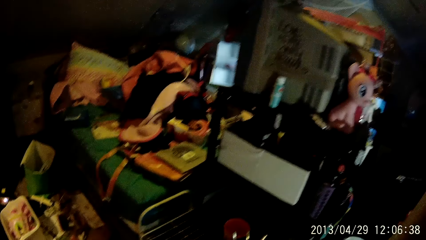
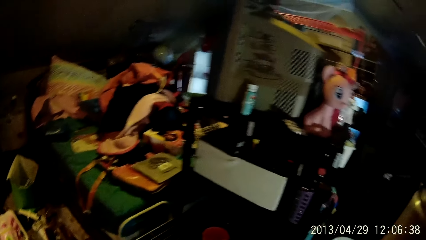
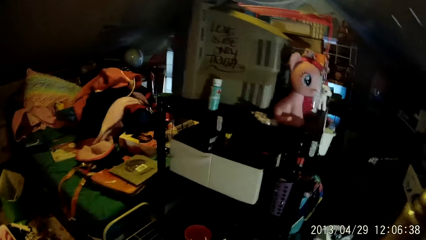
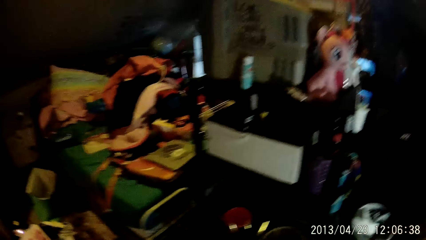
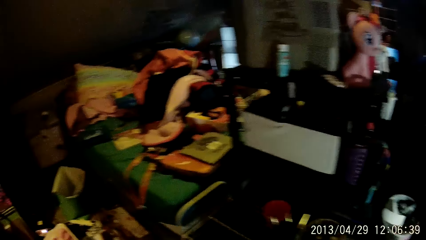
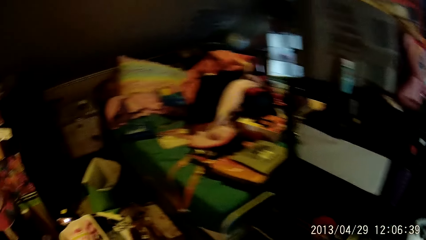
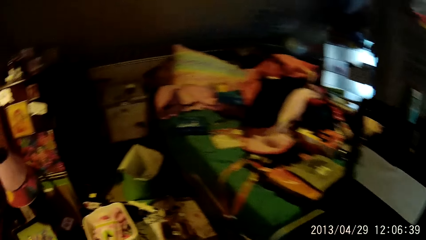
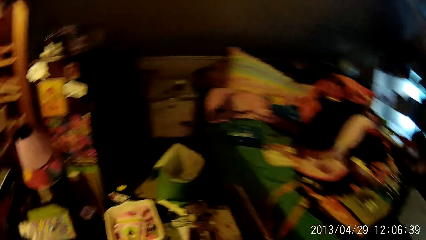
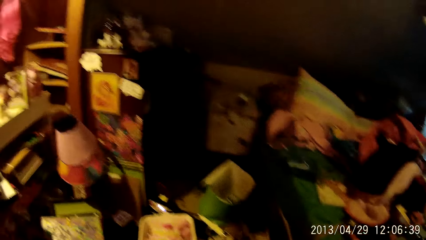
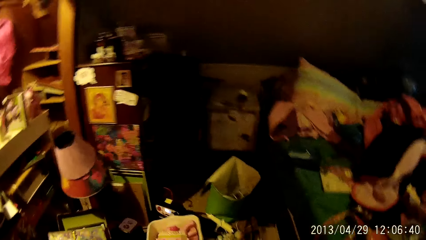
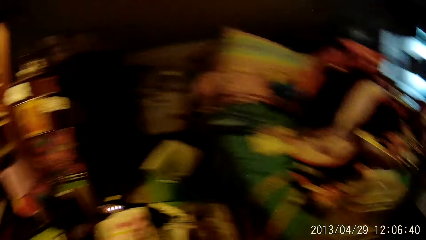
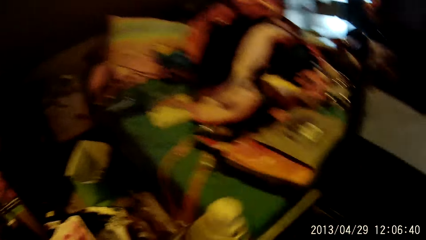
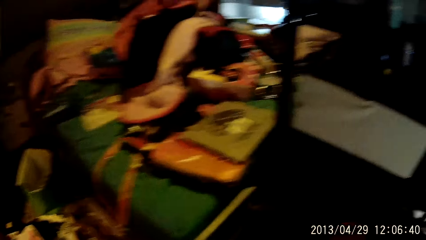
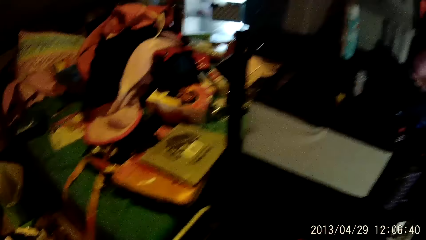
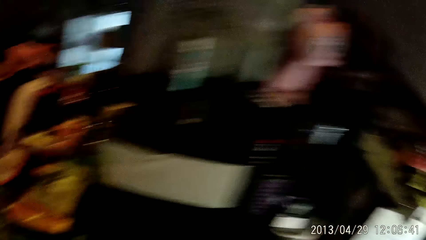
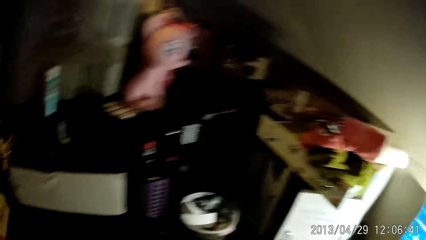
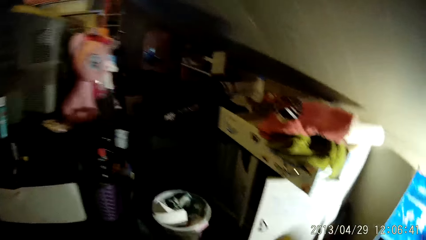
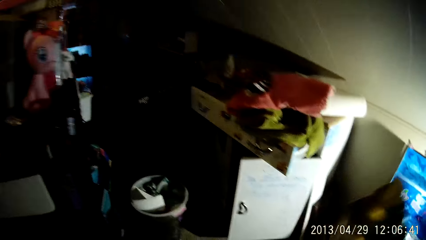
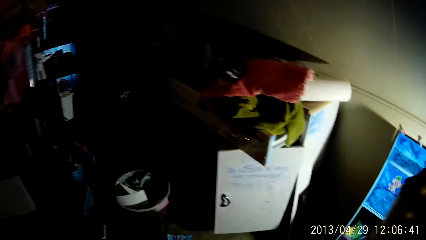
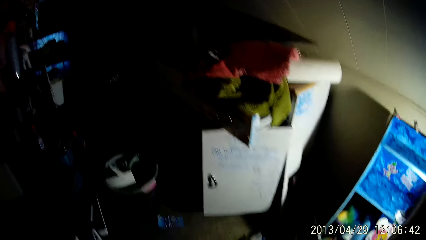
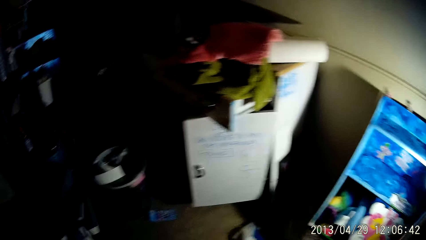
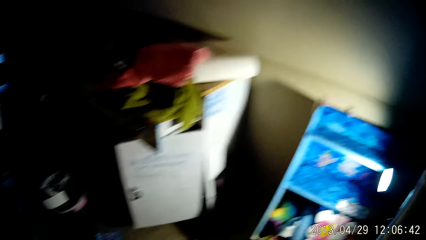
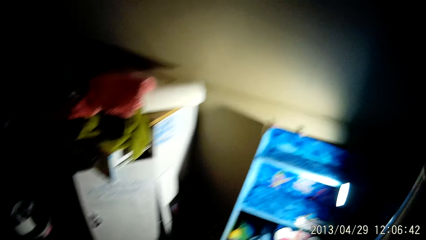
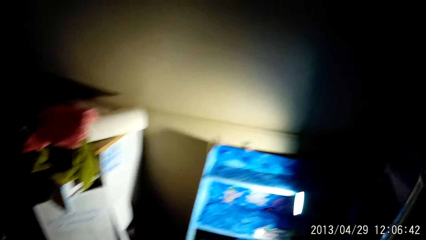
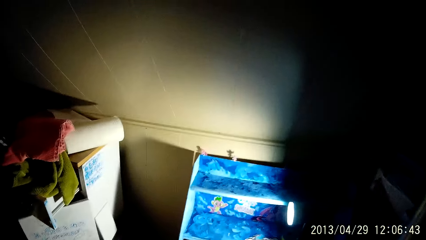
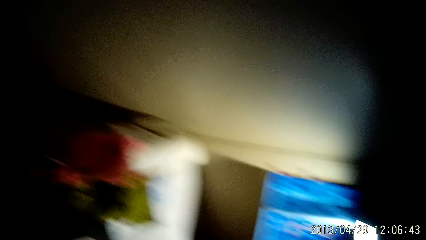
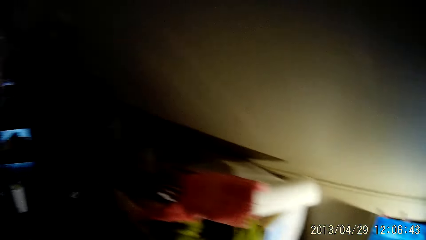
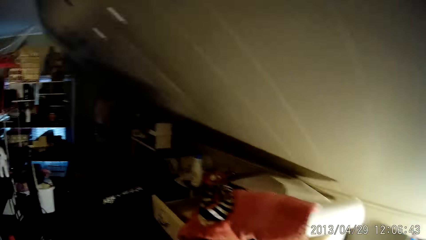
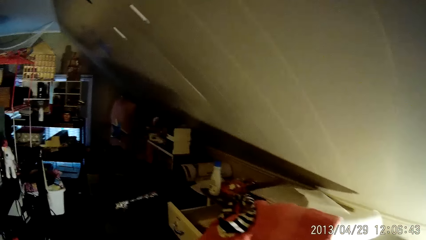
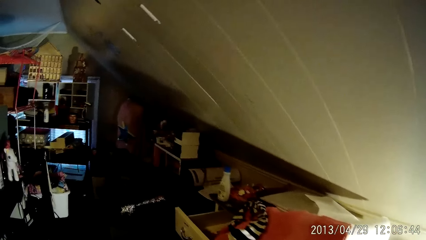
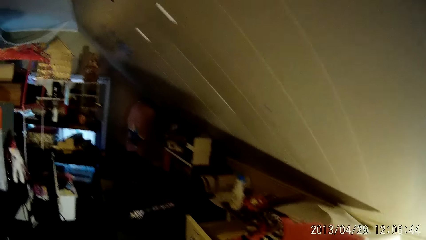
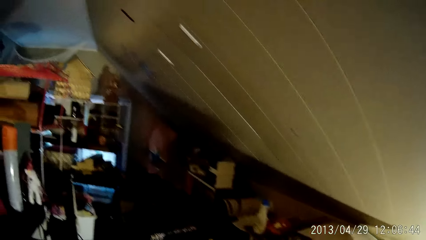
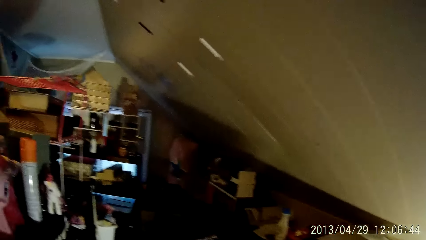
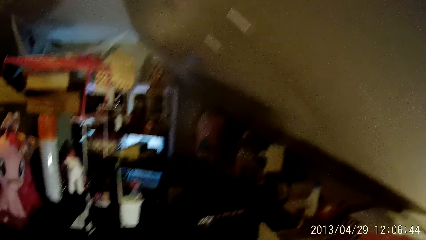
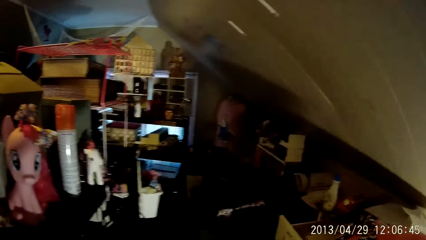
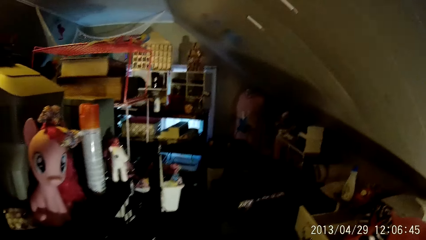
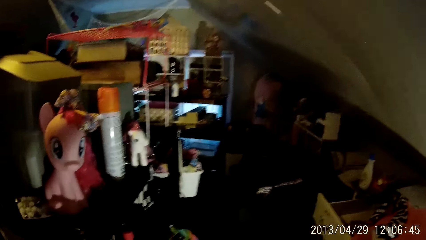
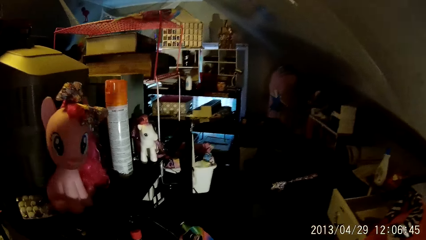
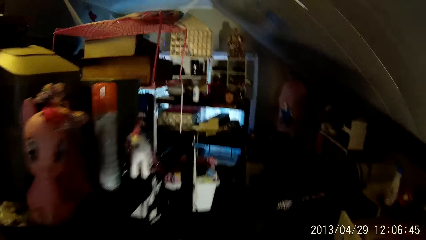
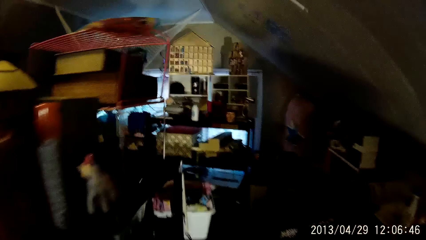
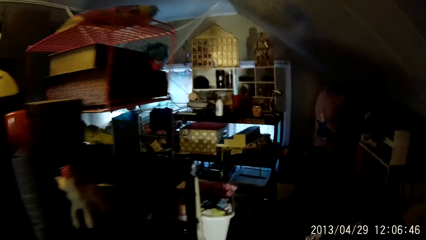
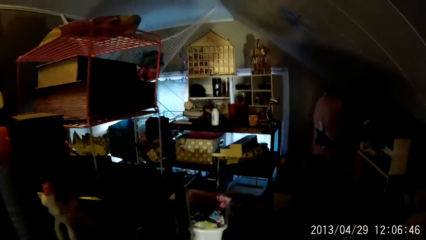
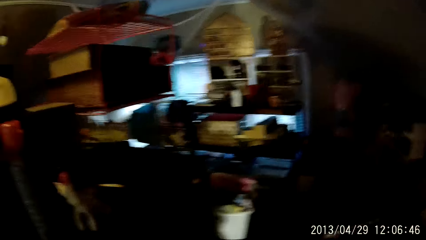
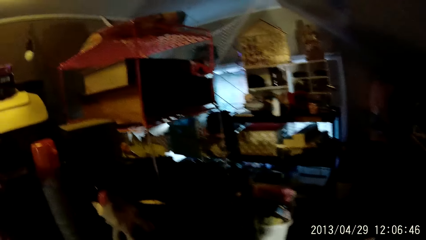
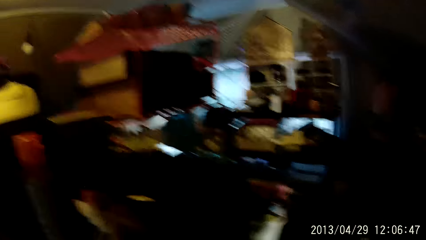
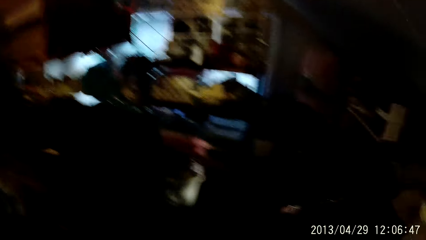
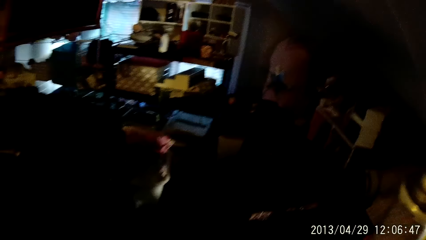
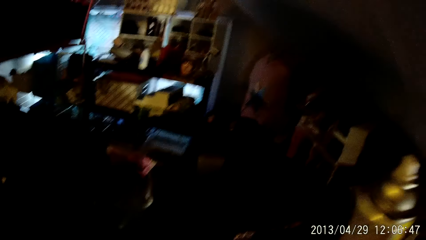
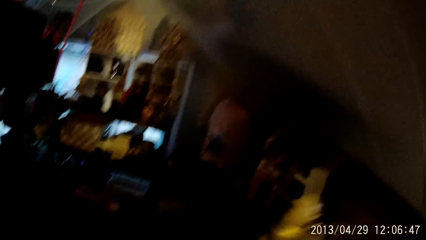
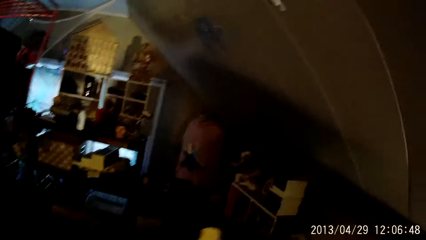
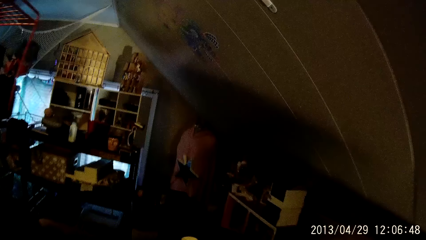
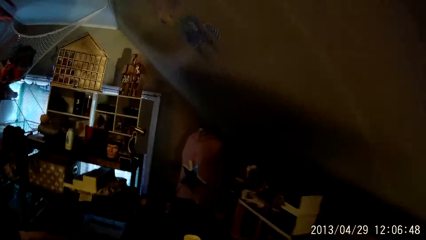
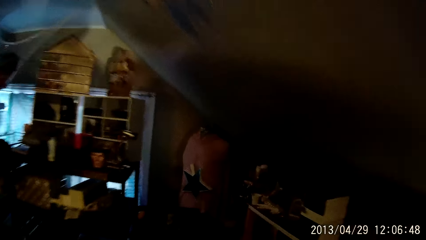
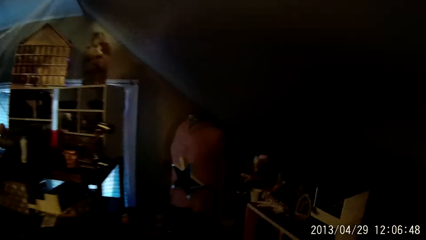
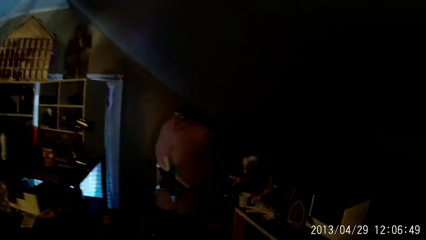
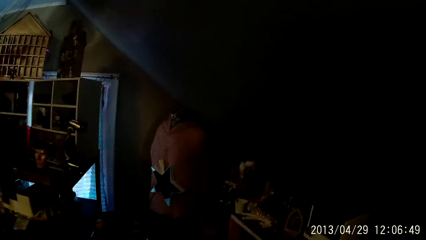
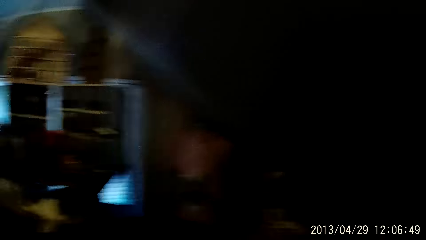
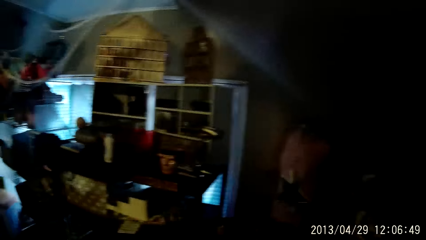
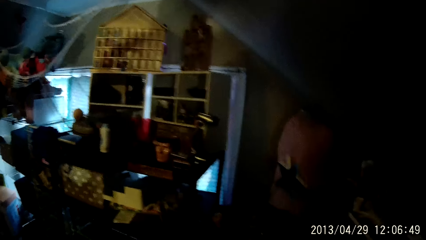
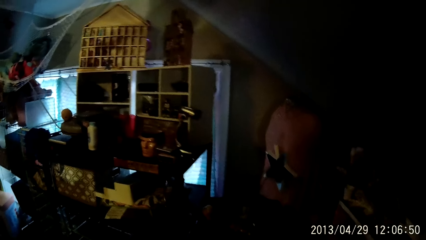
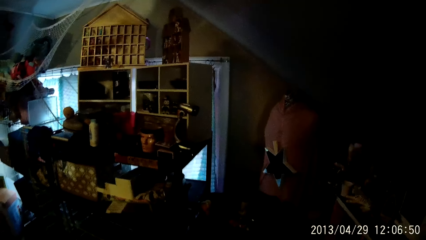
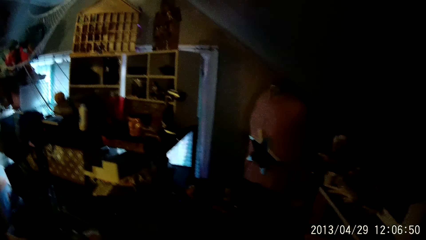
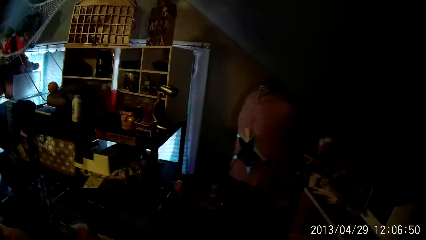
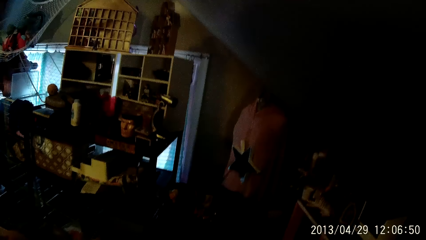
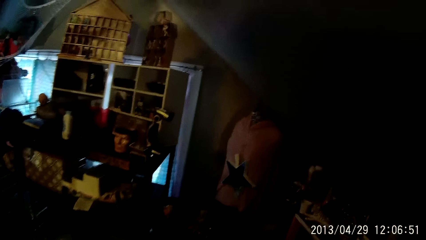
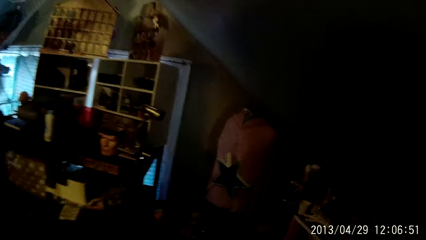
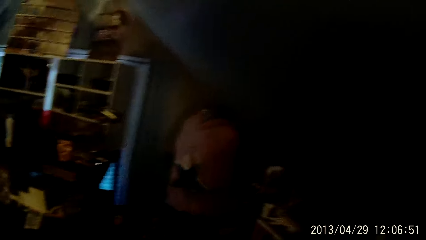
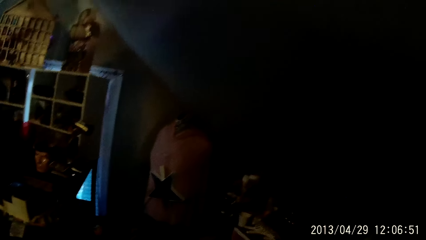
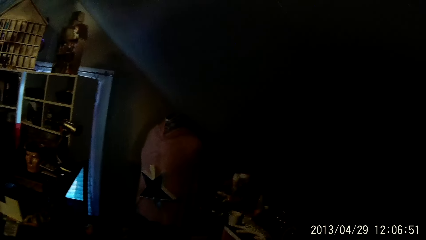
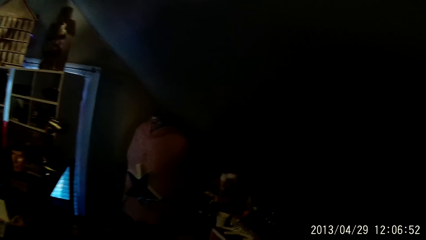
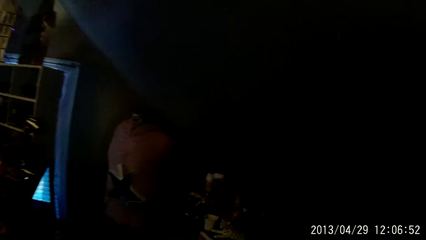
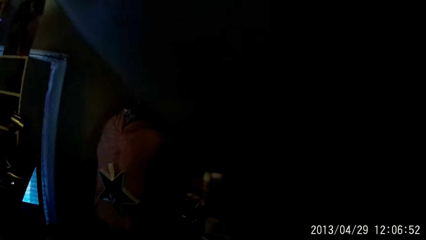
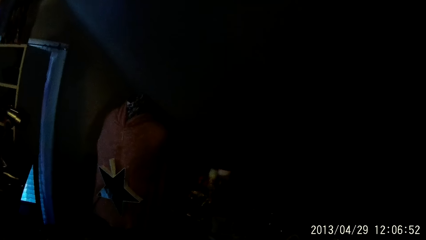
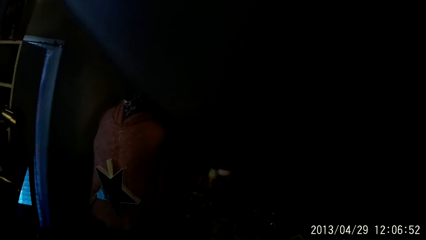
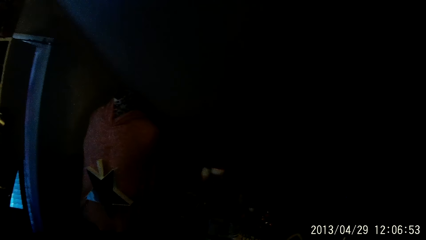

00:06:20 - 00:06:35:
The camera wearer holds a spray can with his right hand. He holds the spray can with his right hand again.
